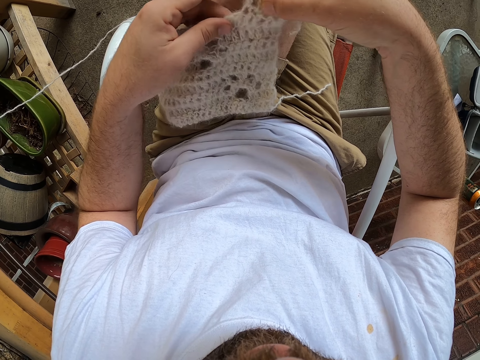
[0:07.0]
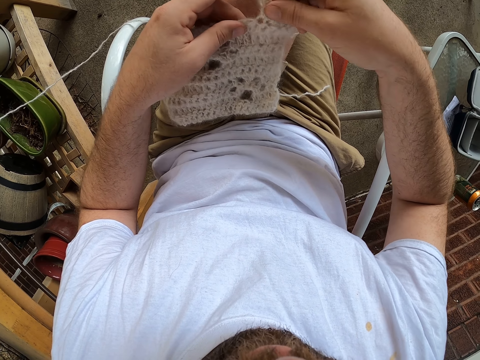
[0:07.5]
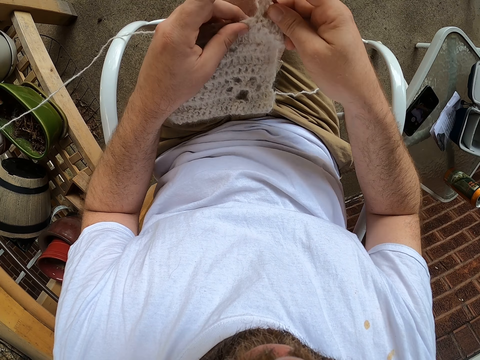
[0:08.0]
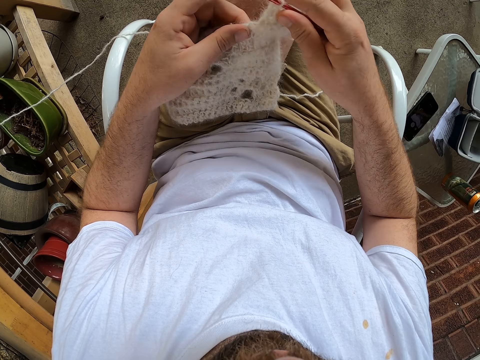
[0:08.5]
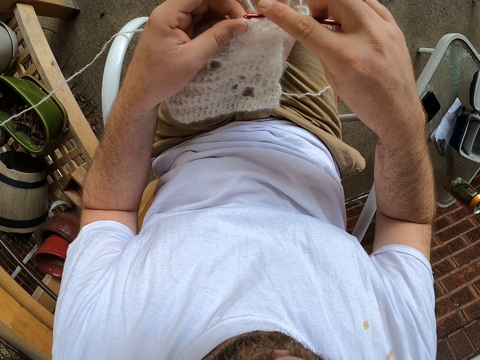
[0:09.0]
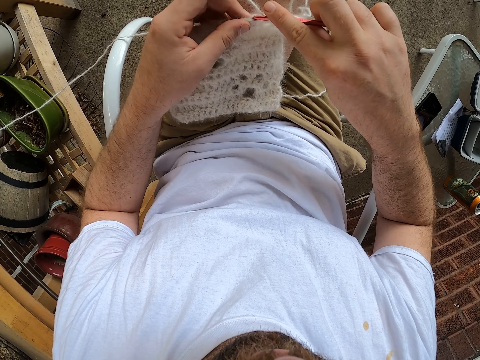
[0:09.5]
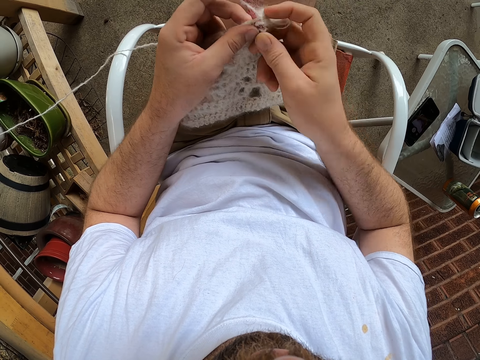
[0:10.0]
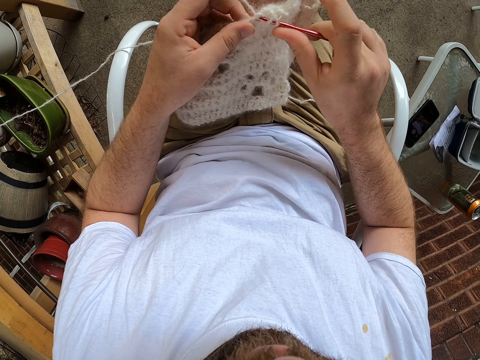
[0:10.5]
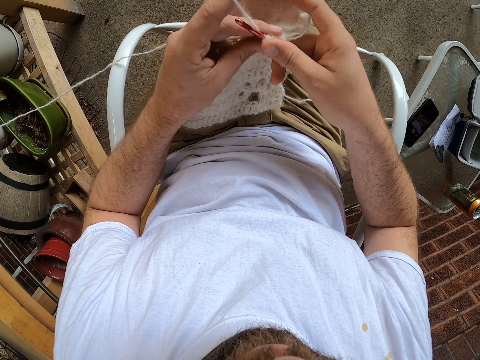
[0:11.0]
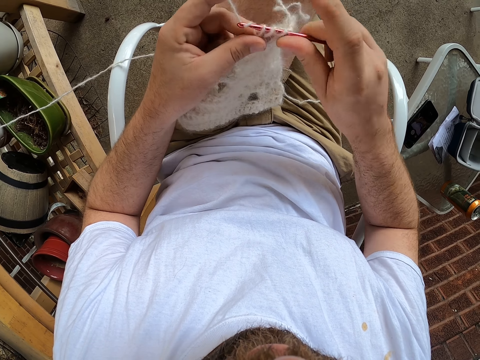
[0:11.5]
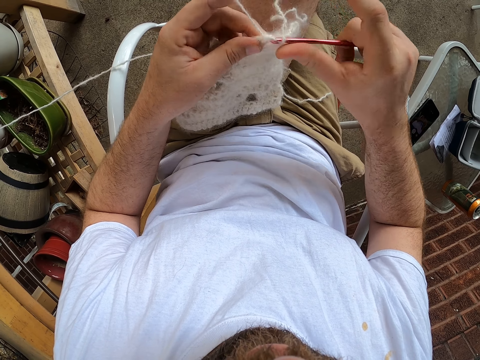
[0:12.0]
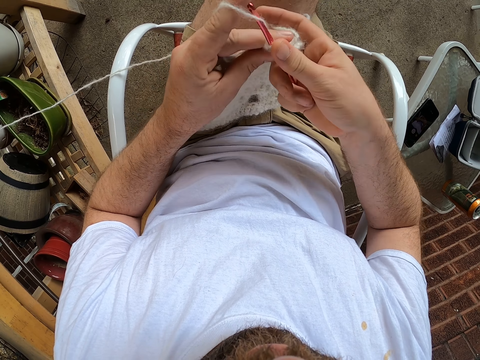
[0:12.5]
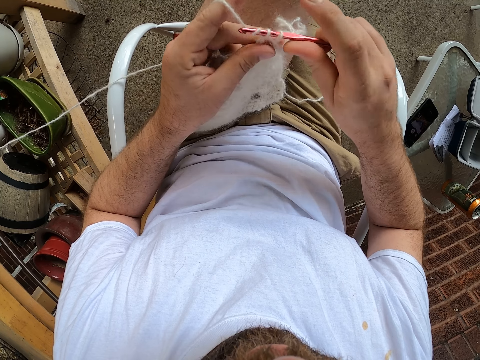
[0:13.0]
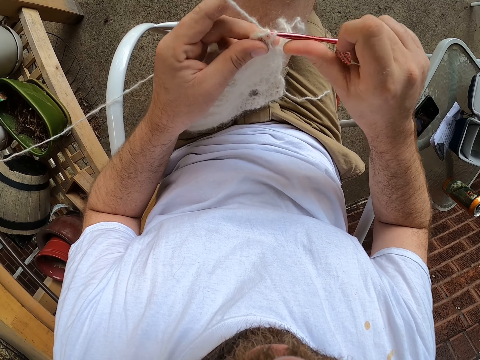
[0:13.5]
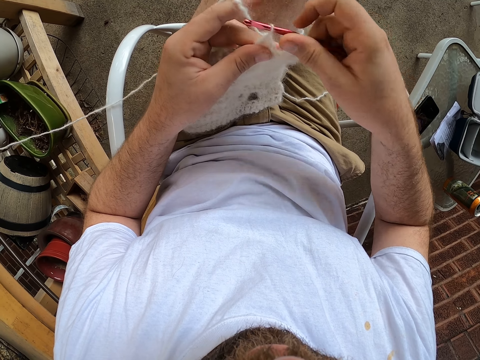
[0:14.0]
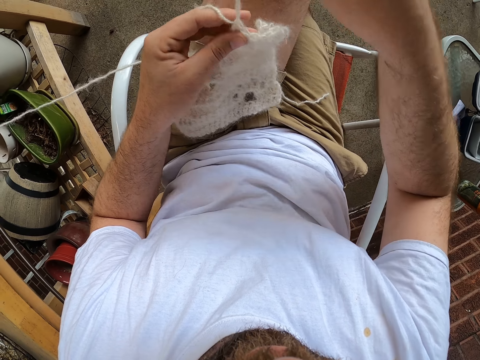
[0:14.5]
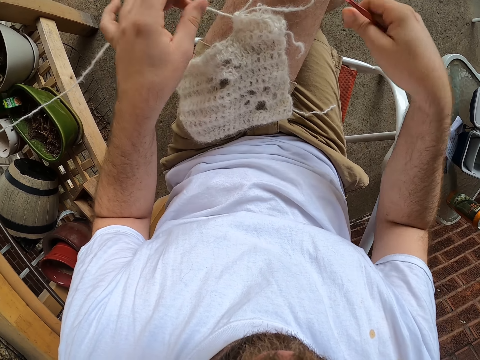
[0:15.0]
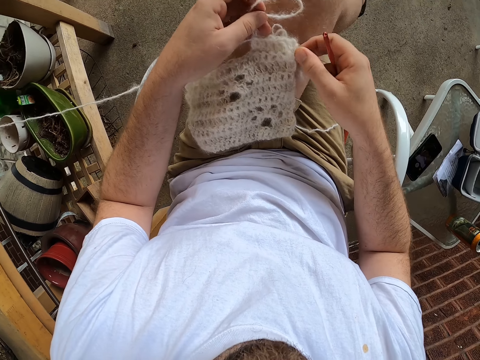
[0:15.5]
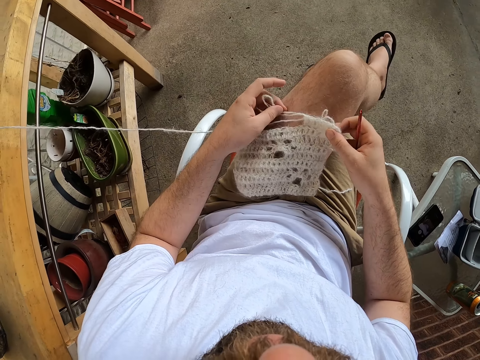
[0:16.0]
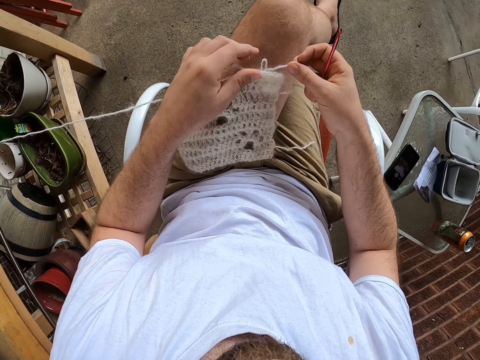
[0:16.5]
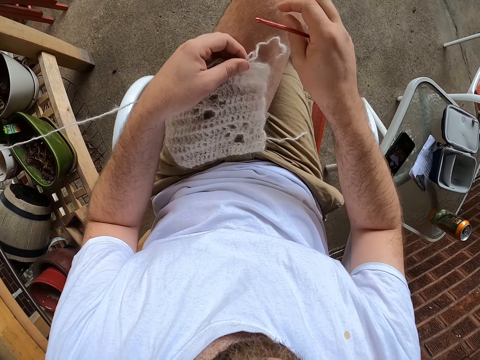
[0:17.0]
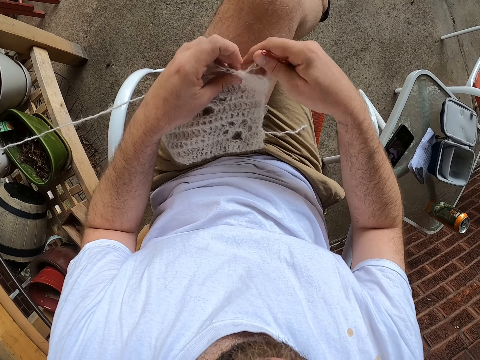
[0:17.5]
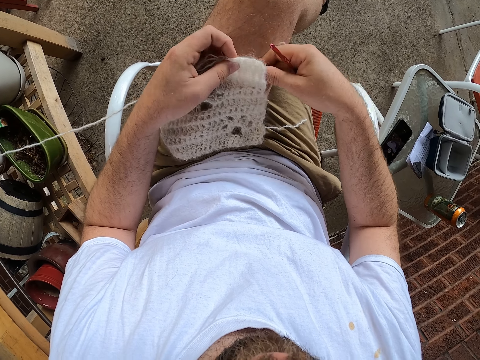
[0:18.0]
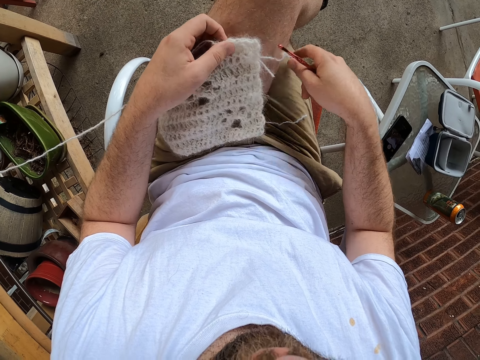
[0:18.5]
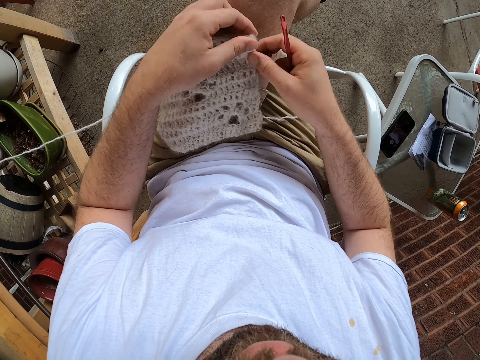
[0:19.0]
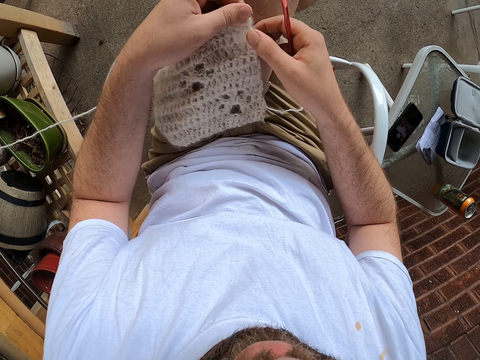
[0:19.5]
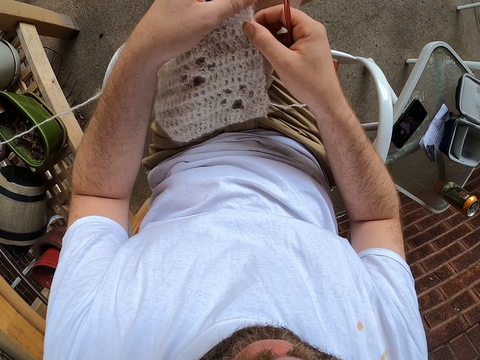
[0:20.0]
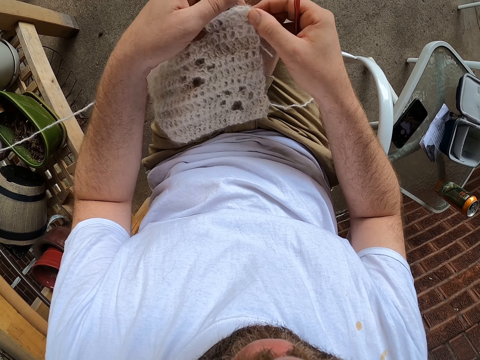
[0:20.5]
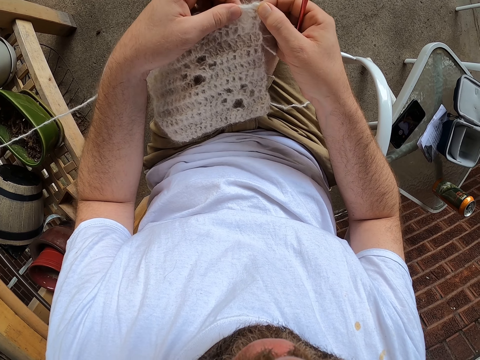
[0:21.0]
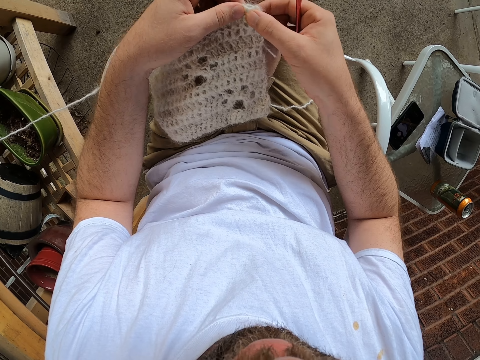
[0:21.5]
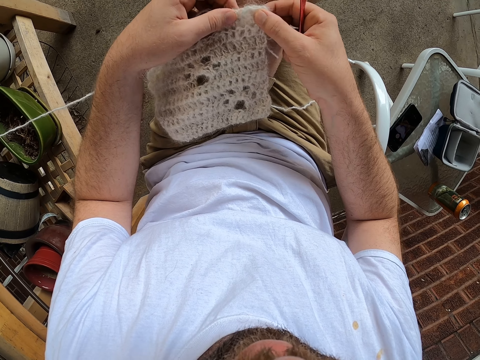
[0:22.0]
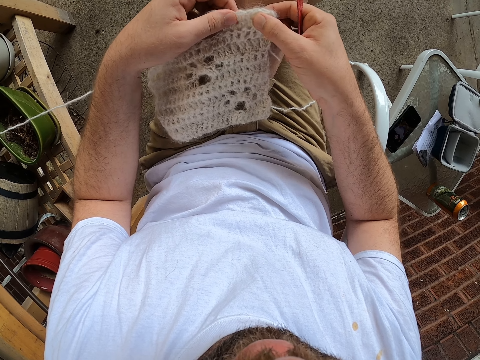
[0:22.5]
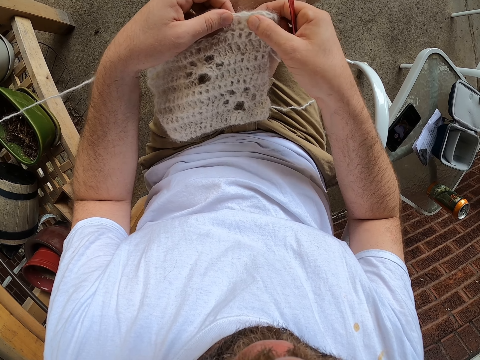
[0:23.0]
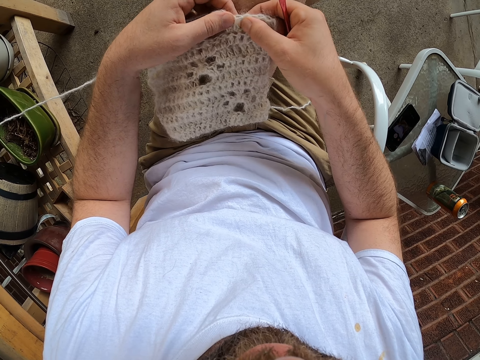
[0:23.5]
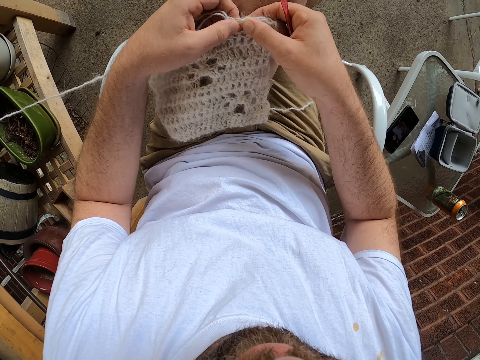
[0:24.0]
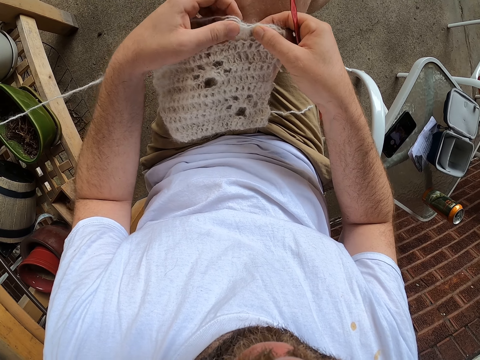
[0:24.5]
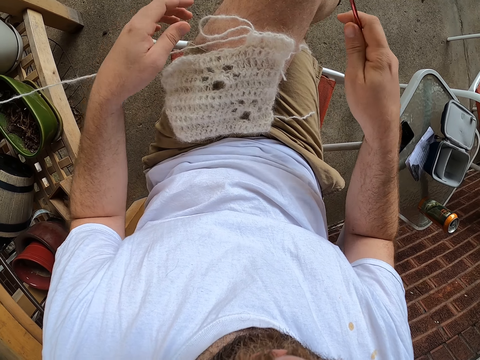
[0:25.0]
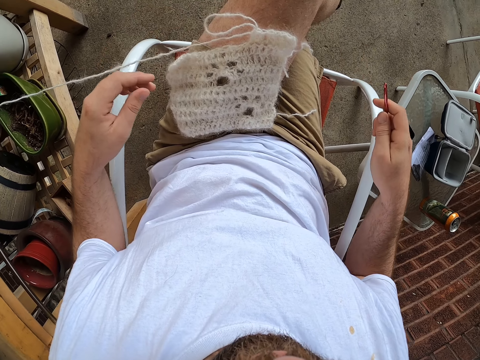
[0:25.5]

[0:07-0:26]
The camera wearer knits the cloth with the needle and the wool. He extends the thread. He drops the cloth on his lap. He removes the crochet from the thread. He checks the stitches. He adjusts the cloth with his hands. He relaxes back.

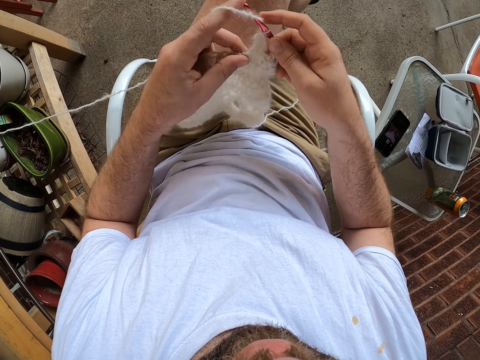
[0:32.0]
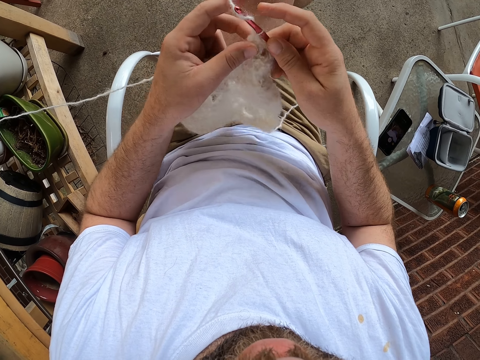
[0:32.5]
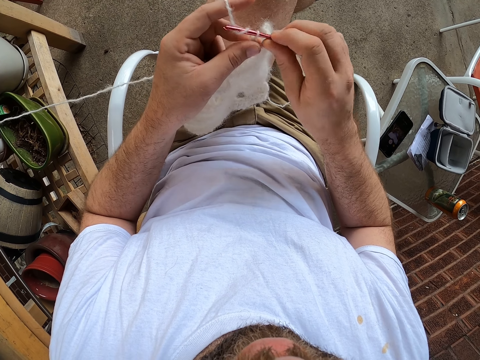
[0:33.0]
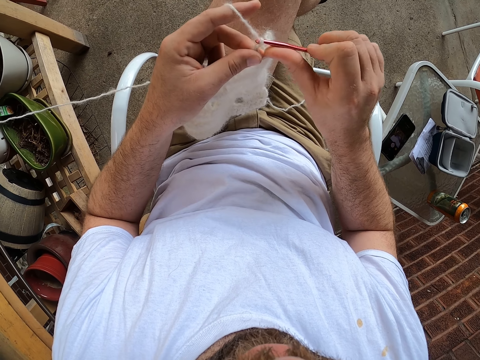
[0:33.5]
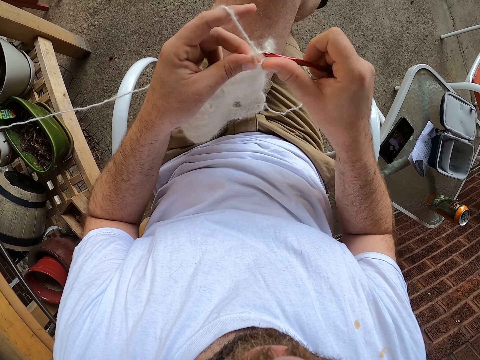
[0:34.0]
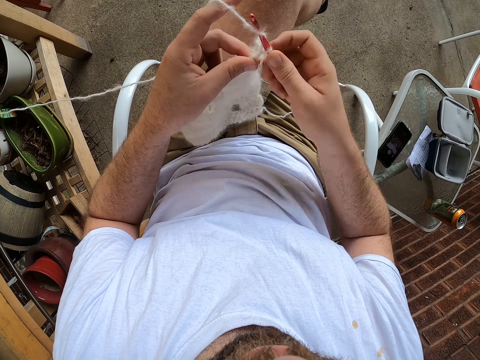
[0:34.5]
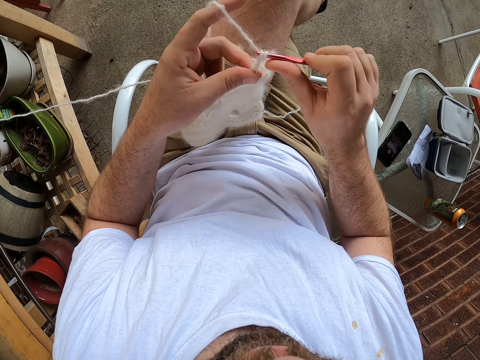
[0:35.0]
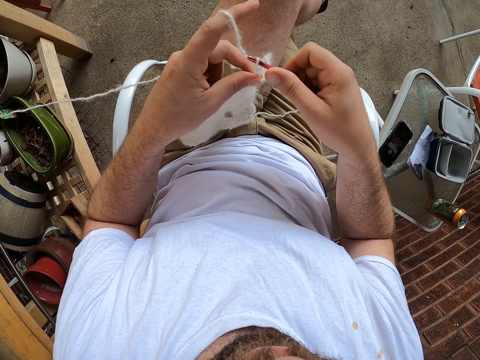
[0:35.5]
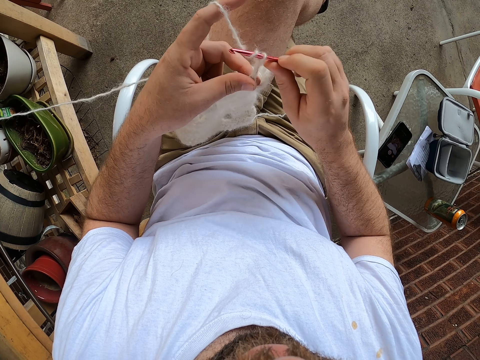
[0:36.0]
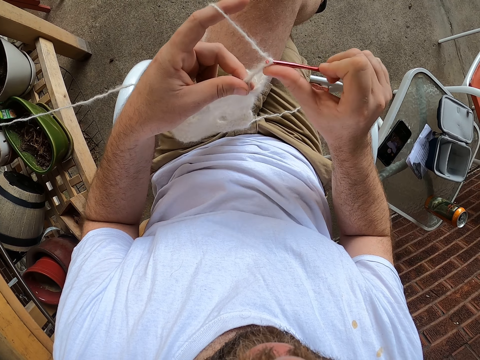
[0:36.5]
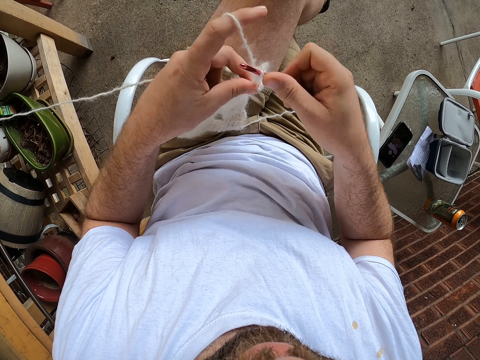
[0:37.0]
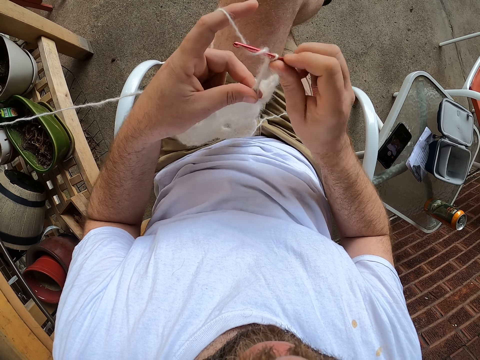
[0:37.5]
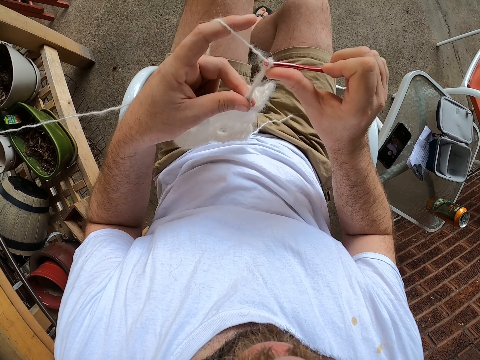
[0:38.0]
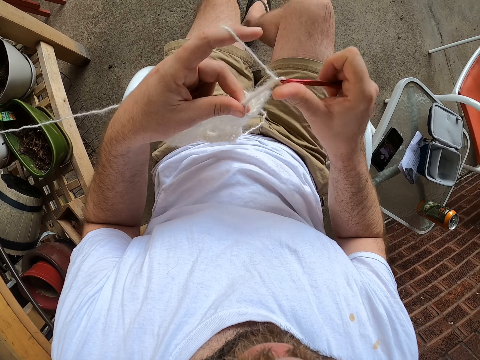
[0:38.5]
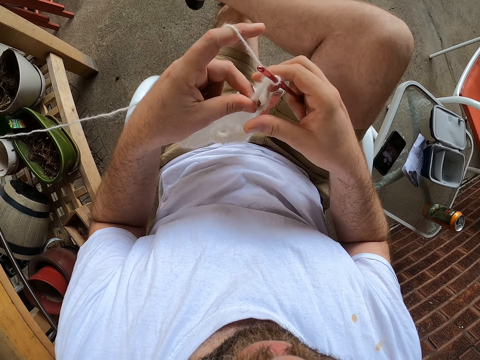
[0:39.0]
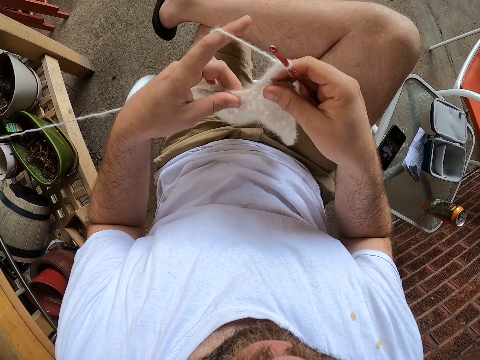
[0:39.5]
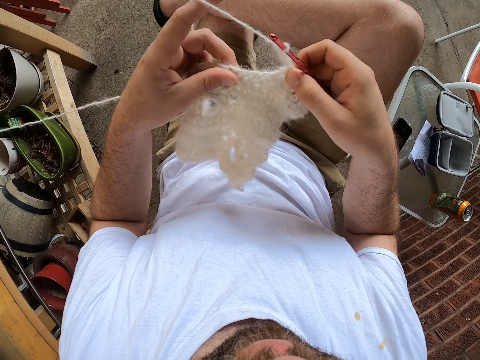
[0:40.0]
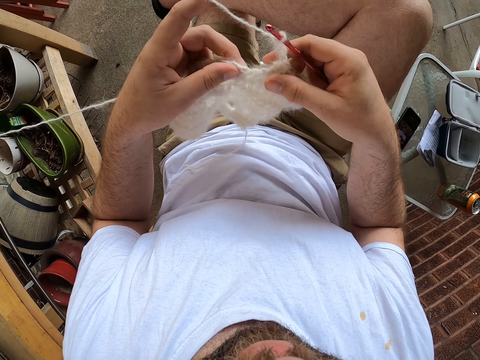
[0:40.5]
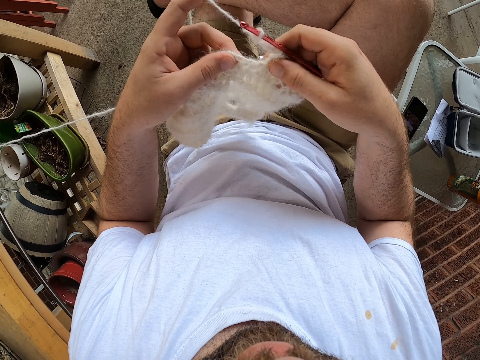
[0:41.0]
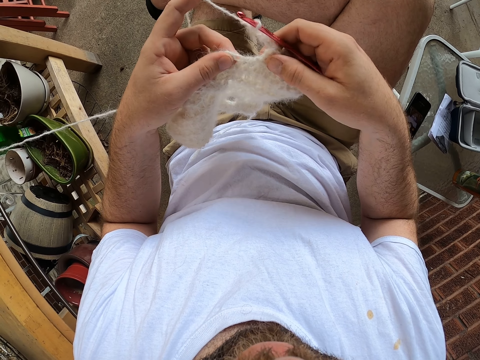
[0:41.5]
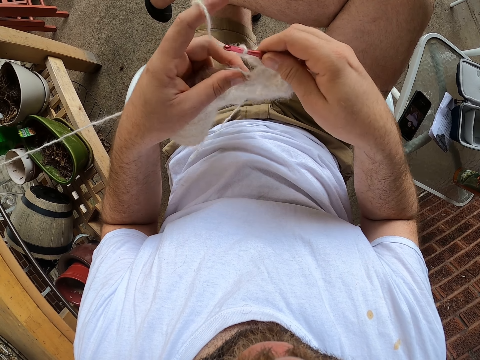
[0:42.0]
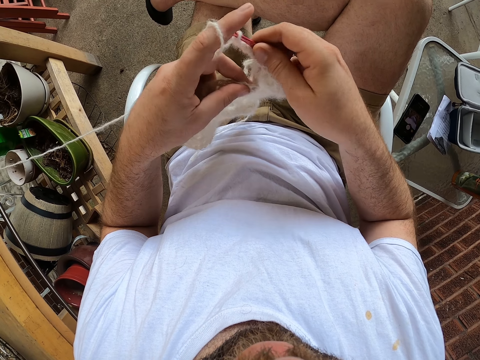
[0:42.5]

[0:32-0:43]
The camera wearer knits the cloth with the needle and the wool. He removes his left leg from the top of his right leg. He places his right leg on top of his left leg. He looks at the fabric. He counts the stitches. He checks the fabric.
